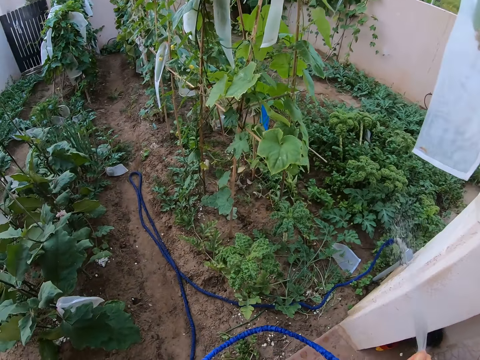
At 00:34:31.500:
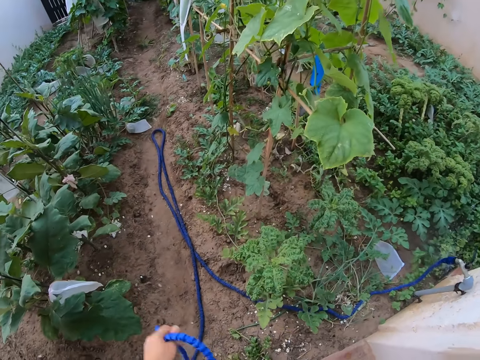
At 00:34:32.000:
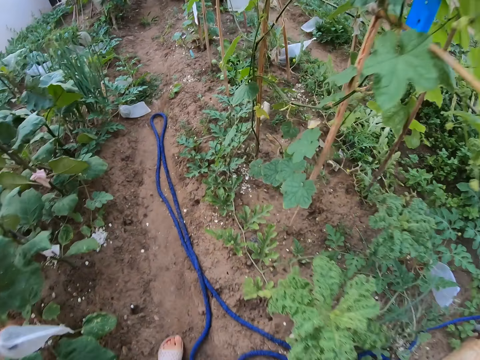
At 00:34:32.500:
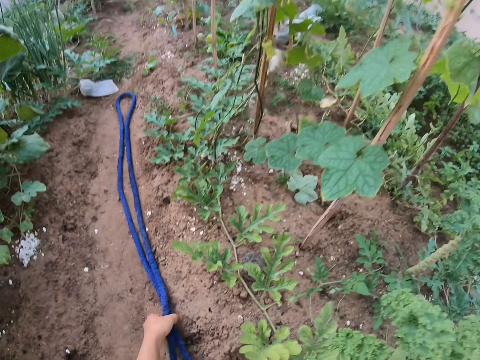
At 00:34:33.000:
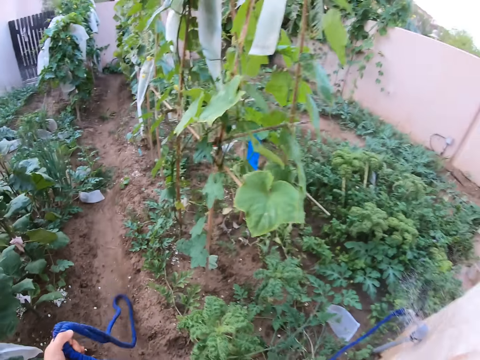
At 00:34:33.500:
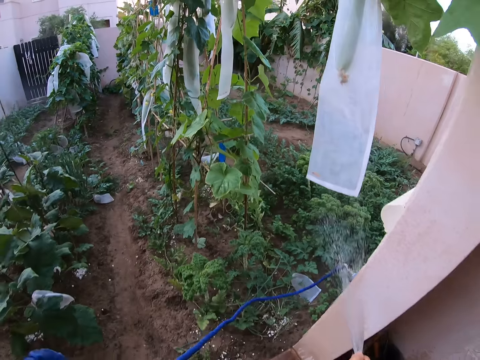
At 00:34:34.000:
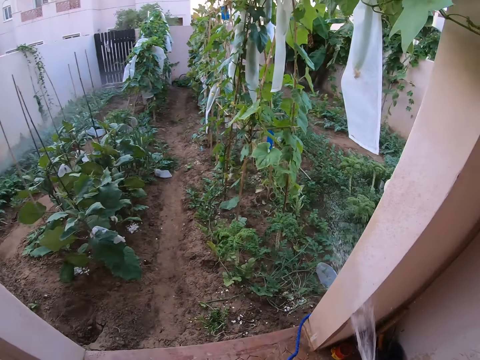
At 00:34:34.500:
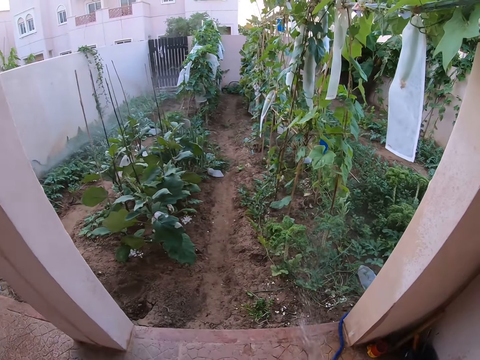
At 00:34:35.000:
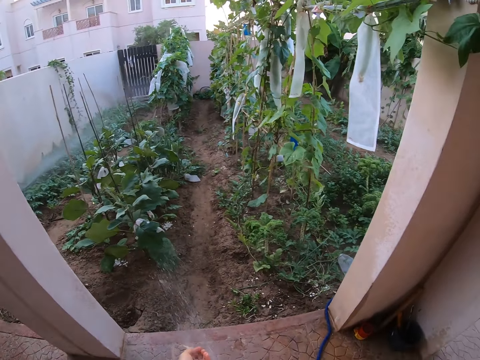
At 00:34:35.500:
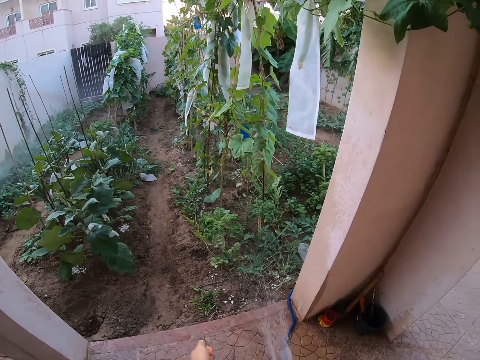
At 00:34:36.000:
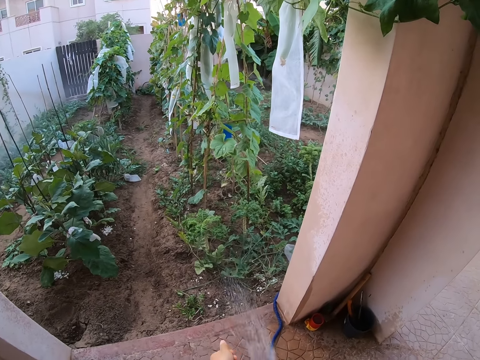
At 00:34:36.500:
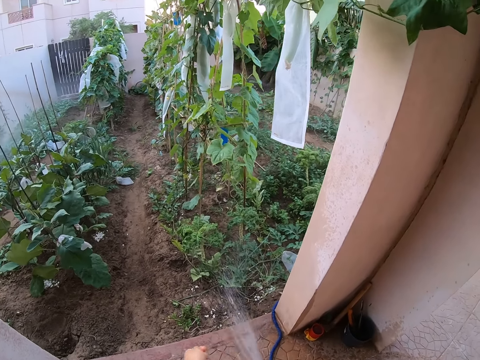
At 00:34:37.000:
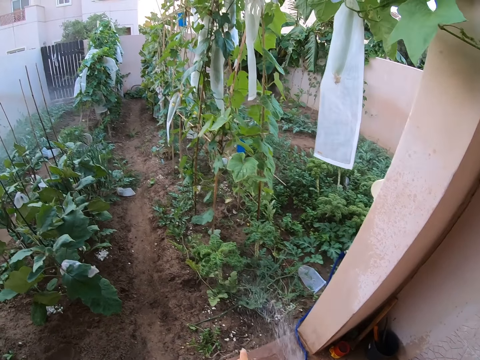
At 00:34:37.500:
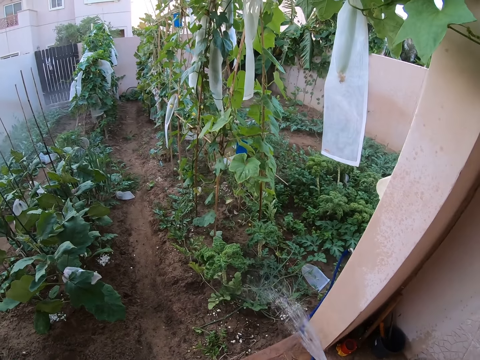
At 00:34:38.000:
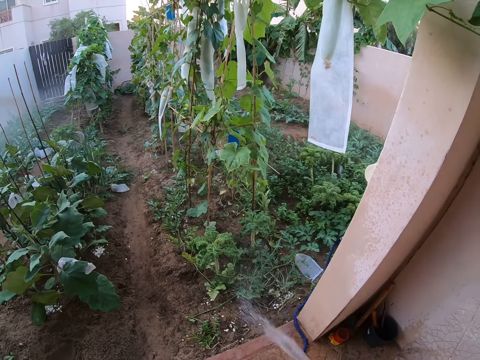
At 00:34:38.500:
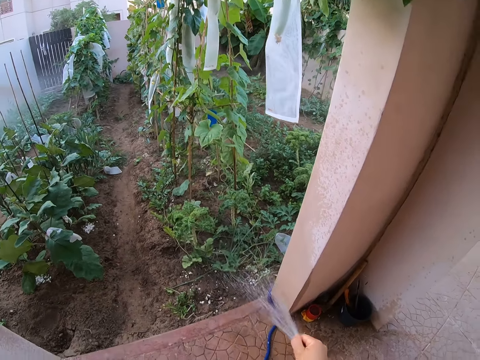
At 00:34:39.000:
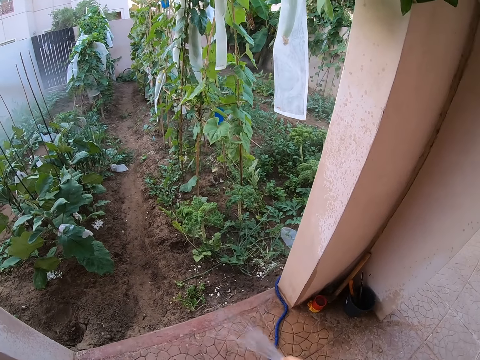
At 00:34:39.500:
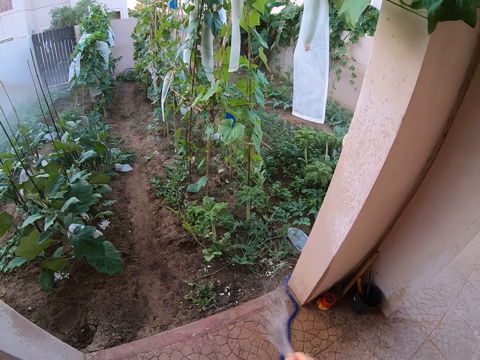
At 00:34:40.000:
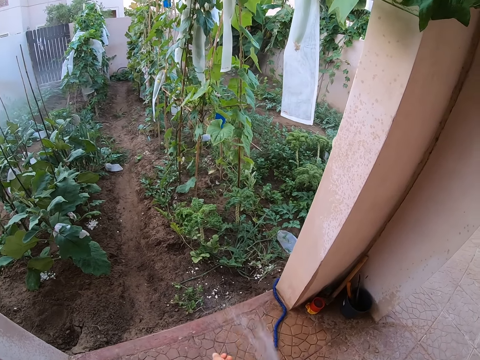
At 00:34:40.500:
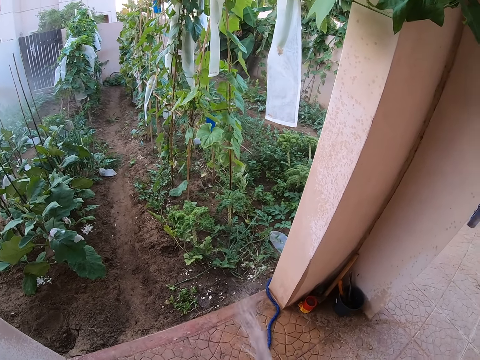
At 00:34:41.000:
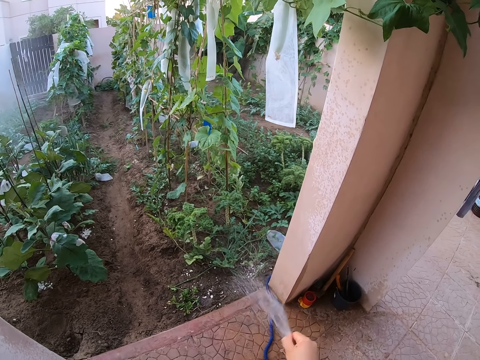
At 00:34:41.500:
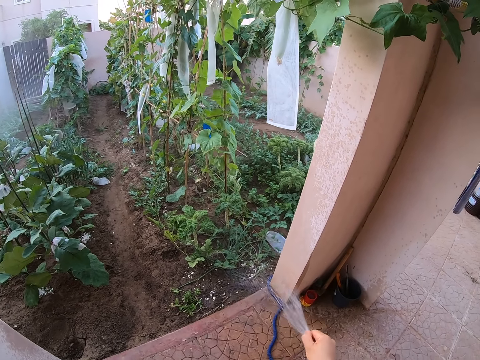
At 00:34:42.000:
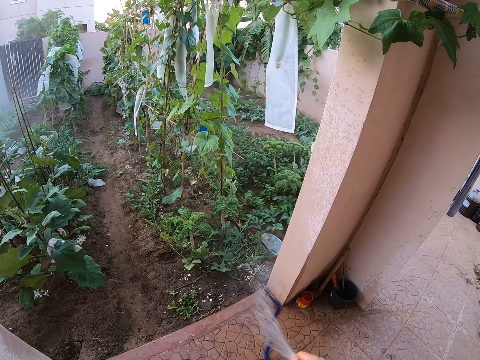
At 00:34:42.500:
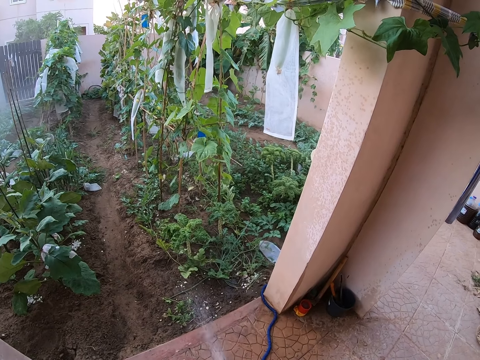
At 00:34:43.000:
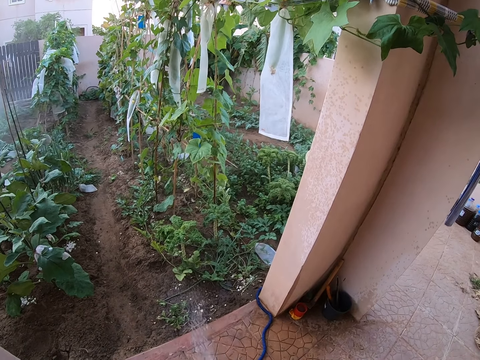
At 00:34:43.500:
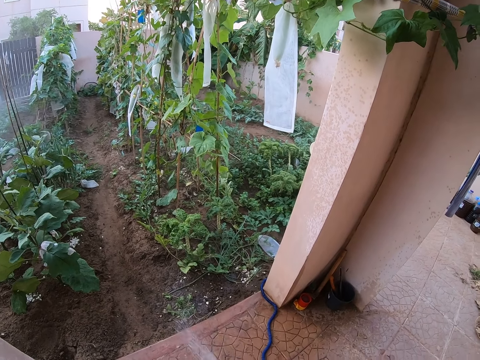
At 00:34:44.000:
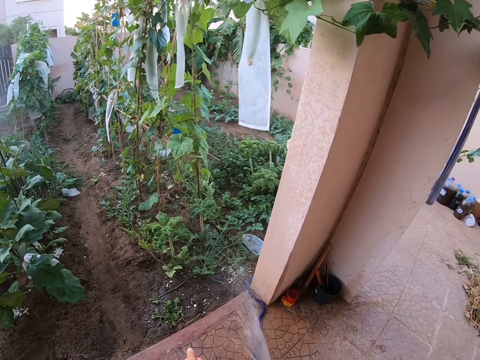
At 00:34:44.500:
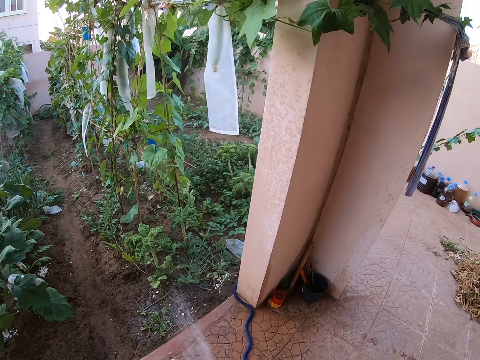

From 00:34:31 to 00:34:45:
The camera wearer lifts the pipe from the ground. They water the plants.

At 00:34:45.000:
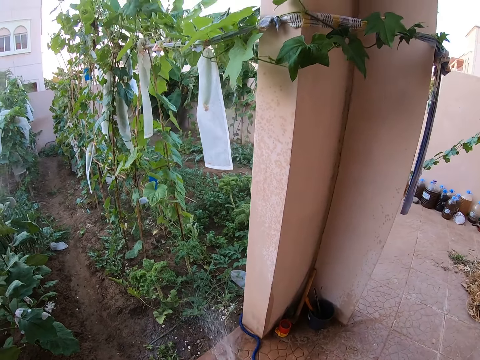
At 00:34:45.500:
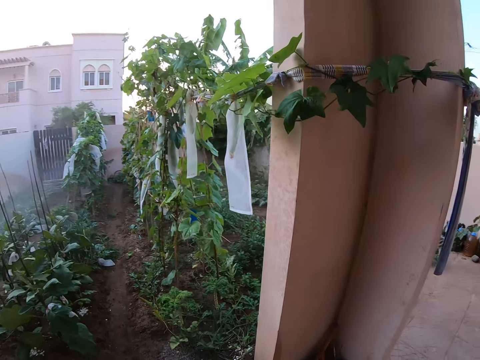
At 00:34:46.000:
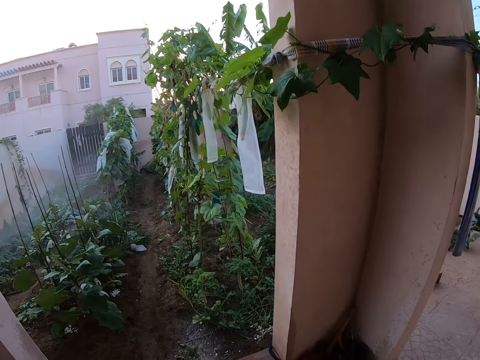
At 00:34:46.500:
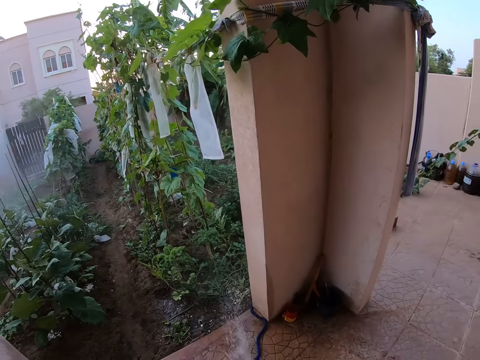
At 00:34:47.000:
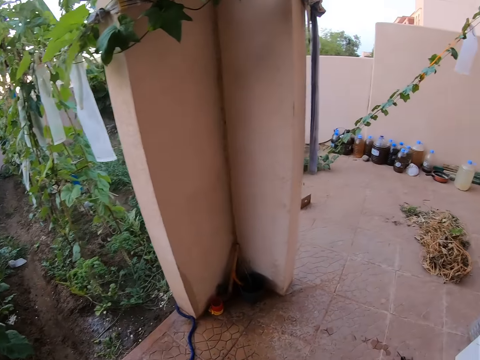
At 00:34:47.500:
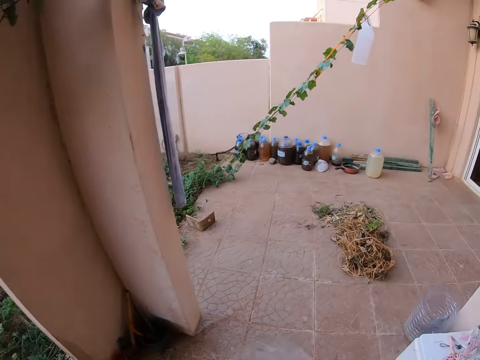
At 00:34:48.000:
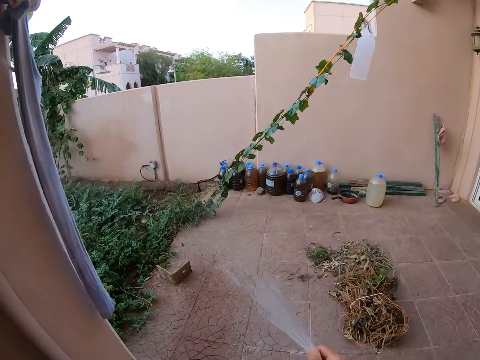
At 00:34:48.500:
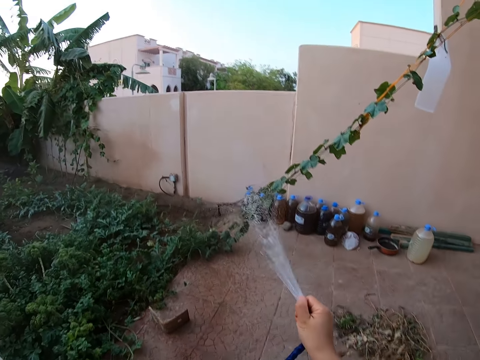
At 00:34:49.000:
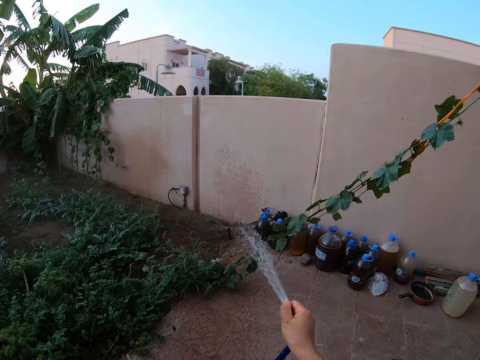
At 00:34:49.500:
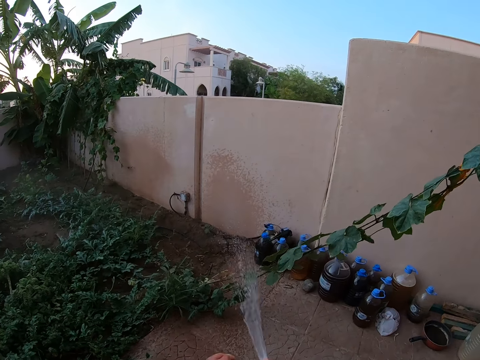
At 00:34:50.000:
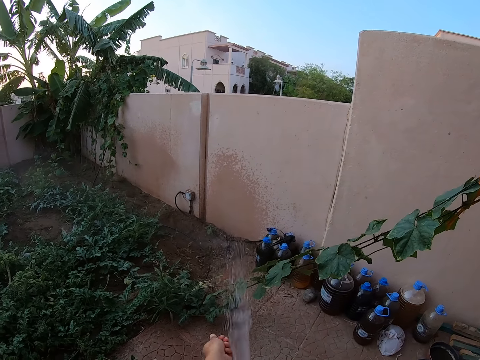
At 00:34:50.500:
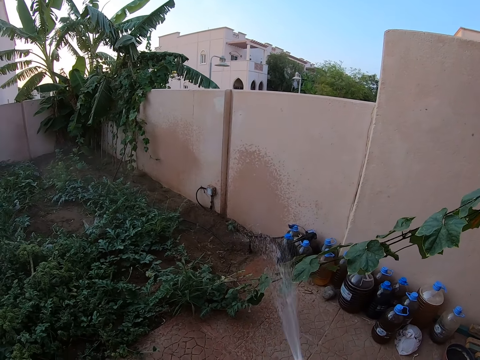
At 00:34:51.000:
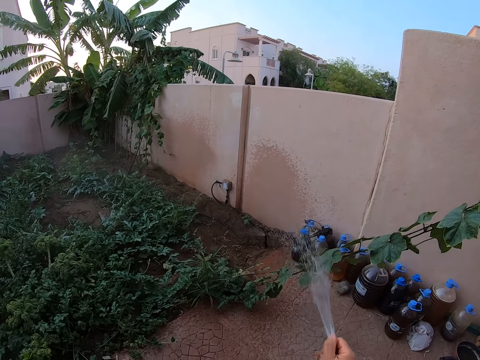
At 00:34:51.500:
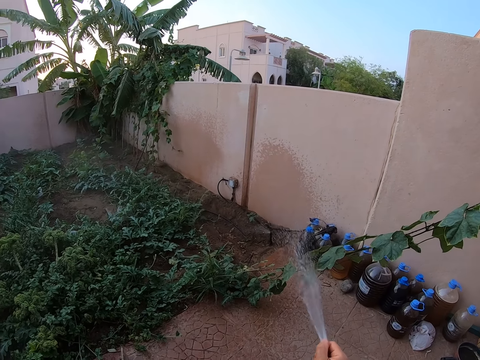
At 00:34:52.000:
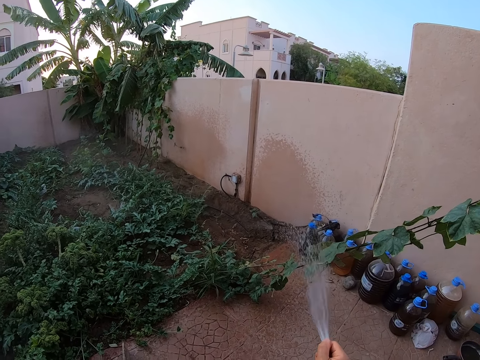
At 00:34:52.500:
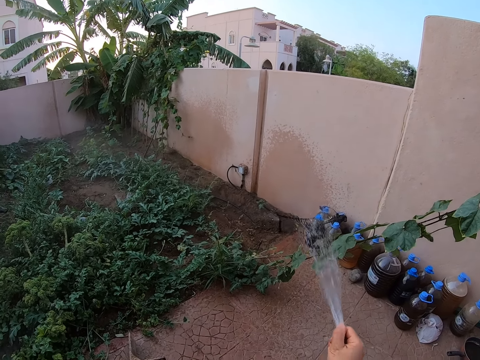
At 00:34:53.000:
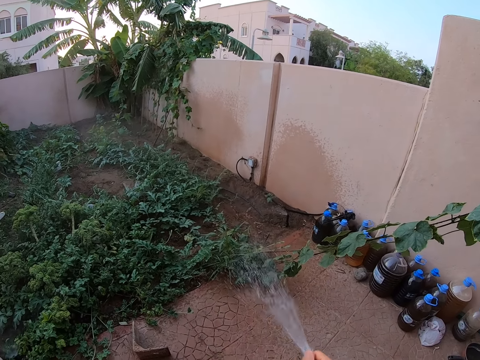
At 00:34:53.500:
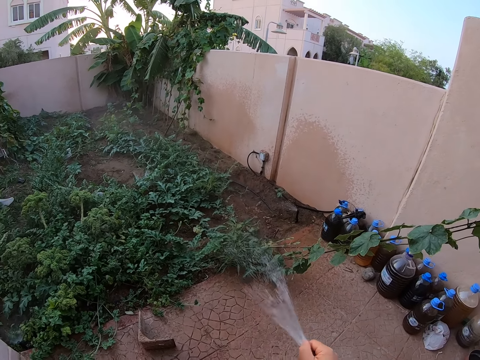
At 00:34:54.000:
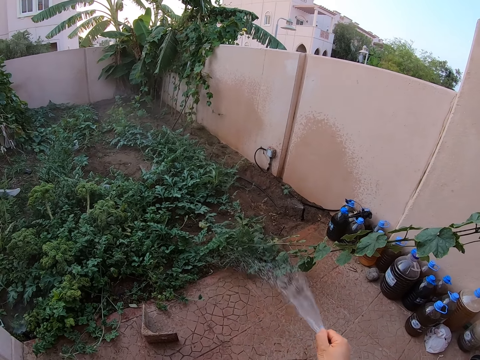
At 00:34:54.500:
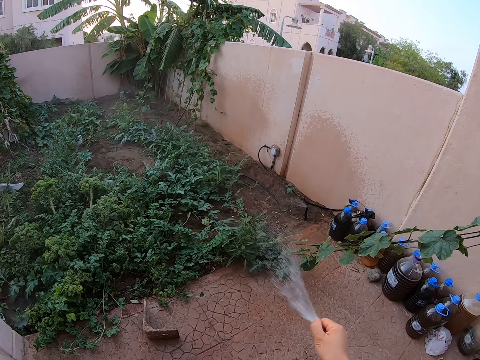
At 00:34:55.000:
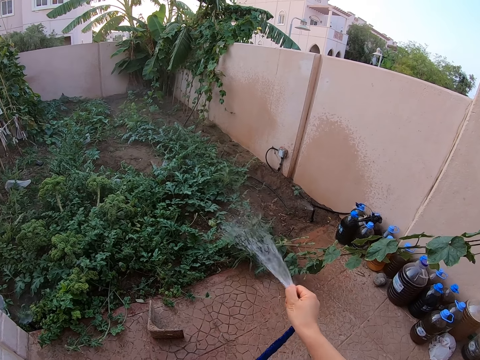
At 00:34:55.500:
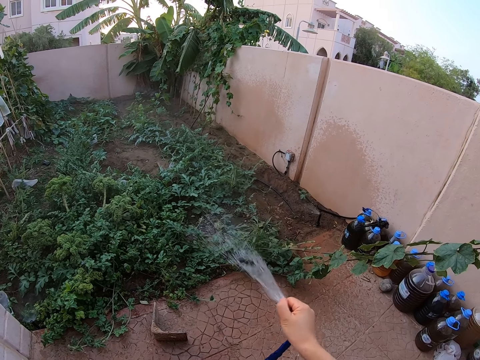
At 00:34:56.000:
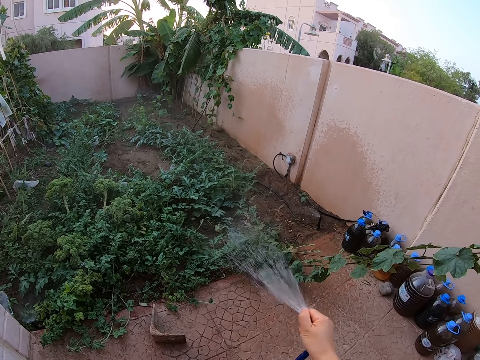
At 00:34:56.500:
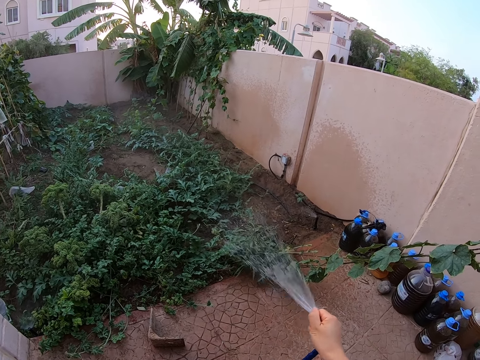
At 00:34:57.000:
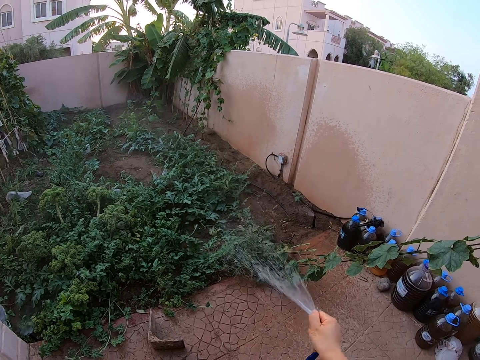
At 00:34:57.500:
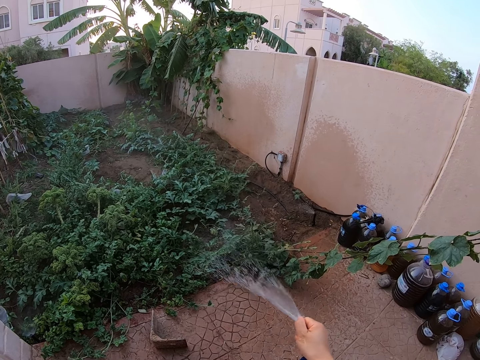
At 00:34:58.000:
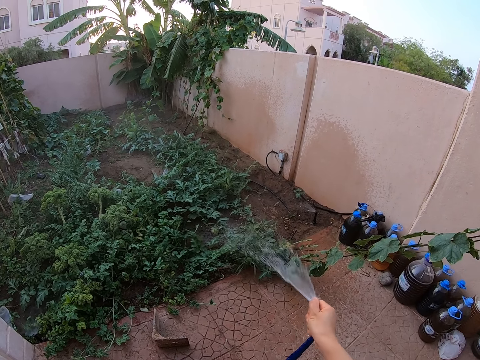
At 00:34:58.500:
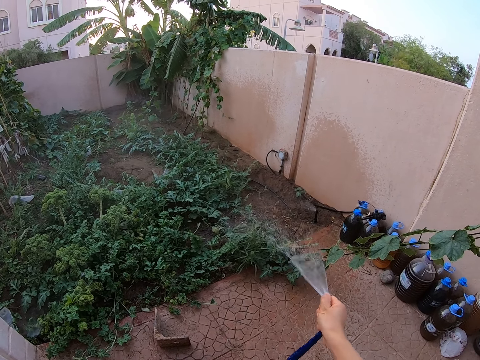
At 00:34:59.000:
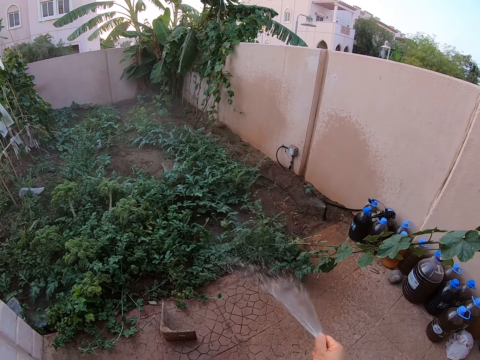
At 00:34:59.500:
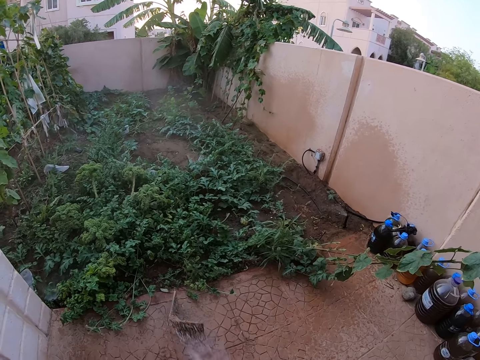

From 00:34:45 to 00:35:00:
The camera wearer walks forward. They water the plants.
